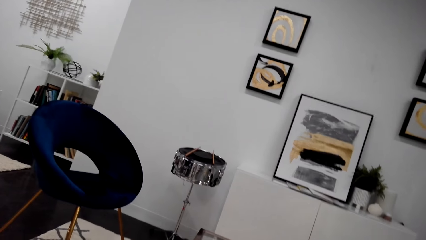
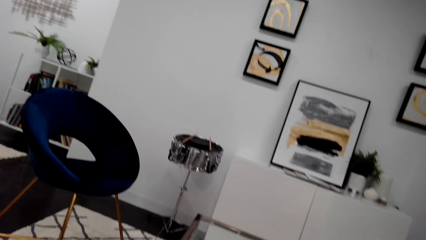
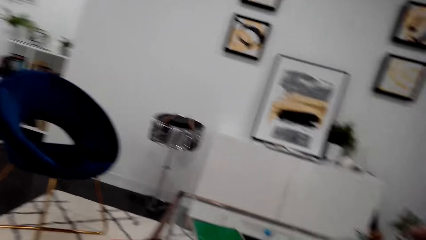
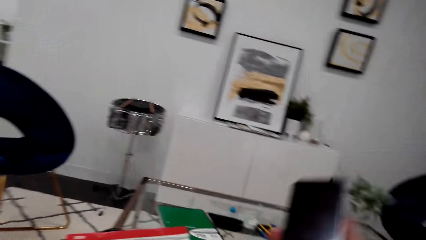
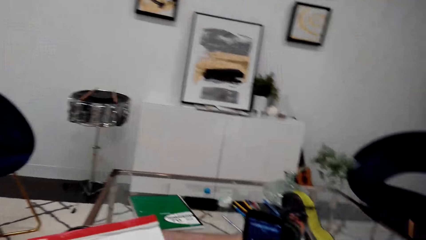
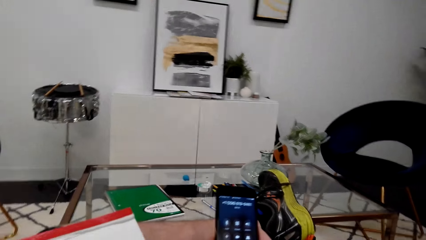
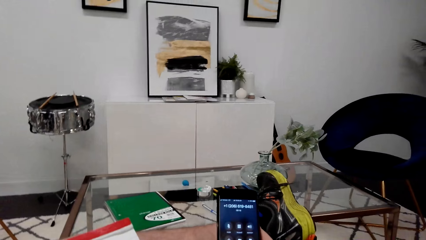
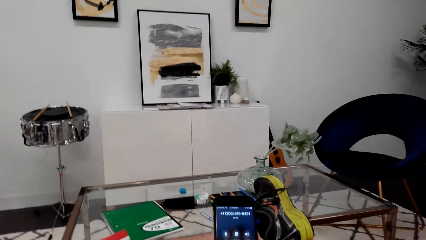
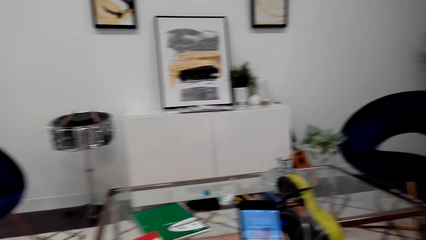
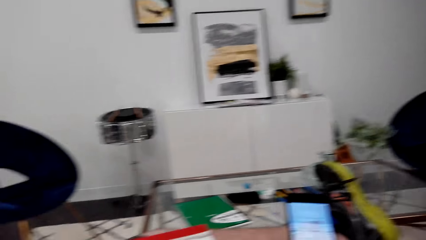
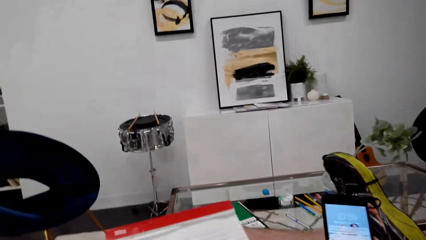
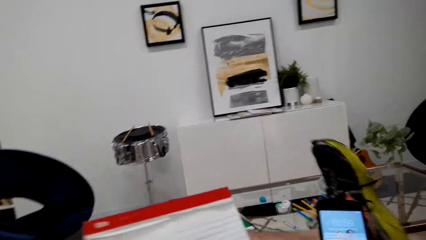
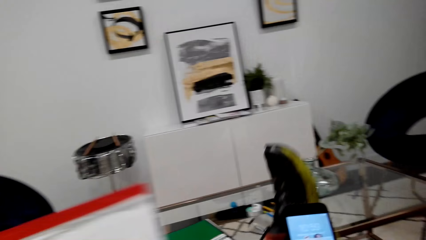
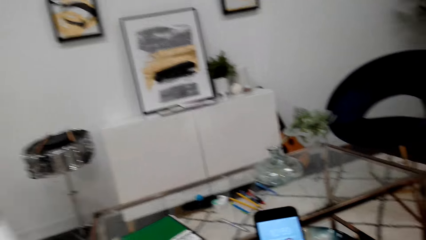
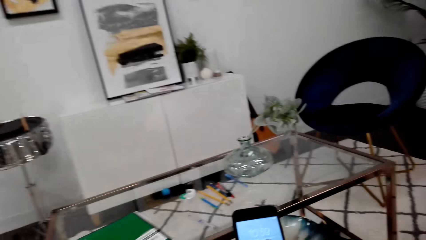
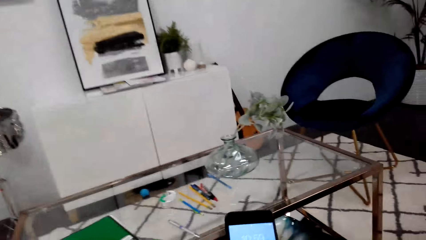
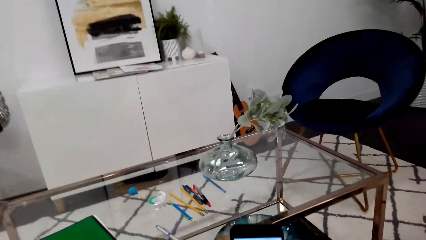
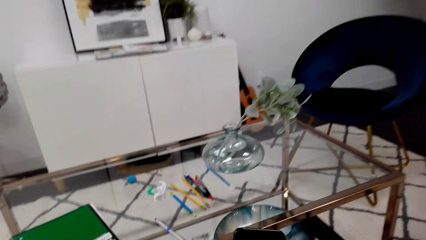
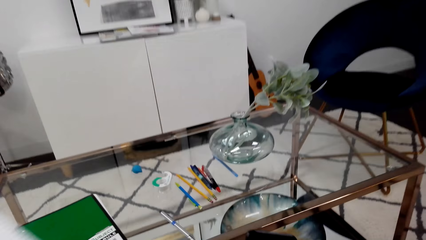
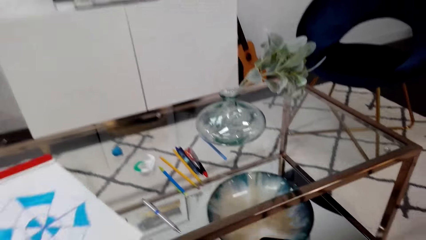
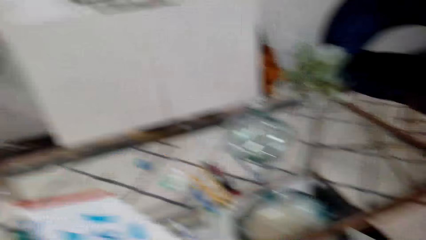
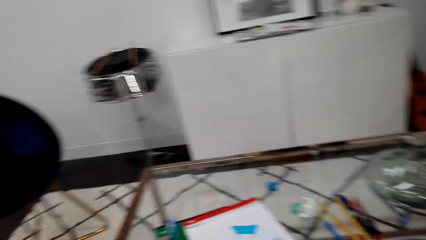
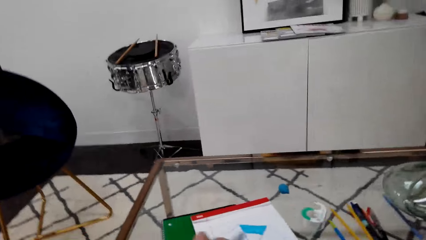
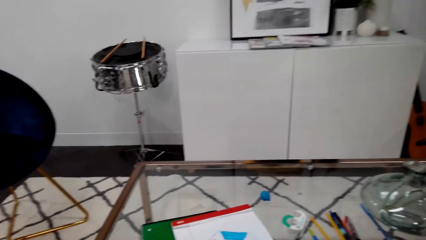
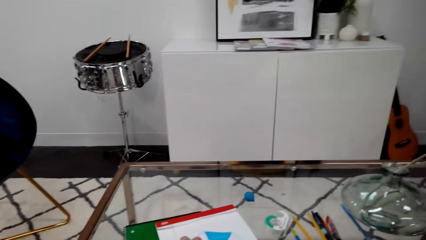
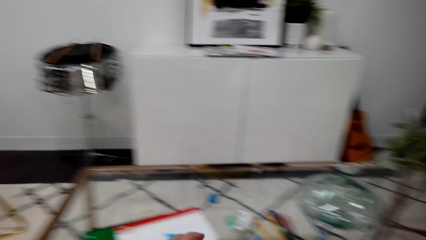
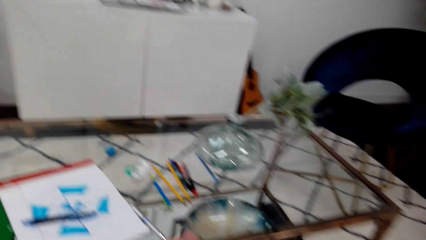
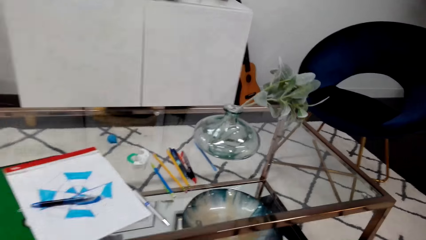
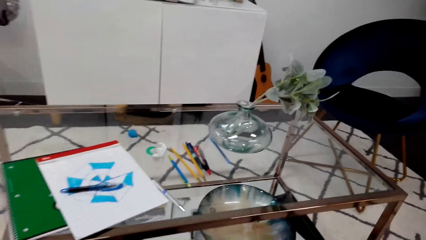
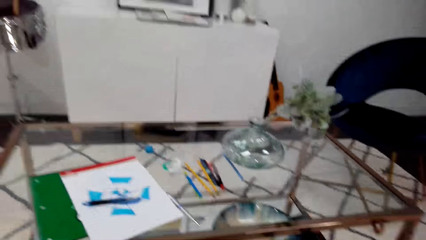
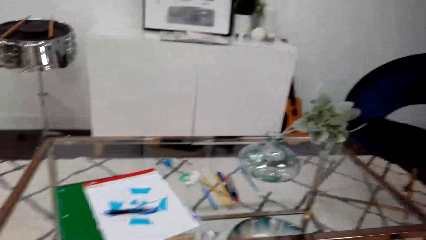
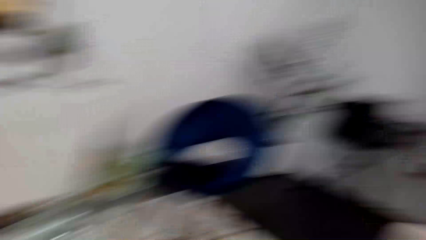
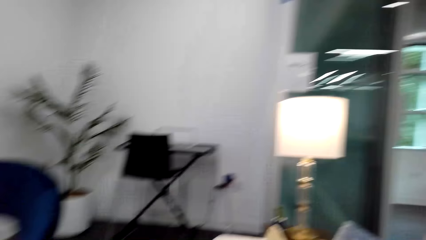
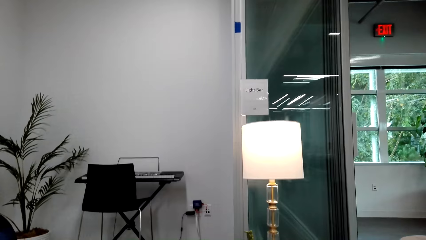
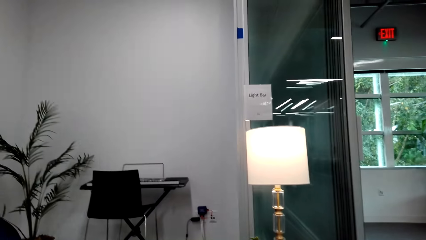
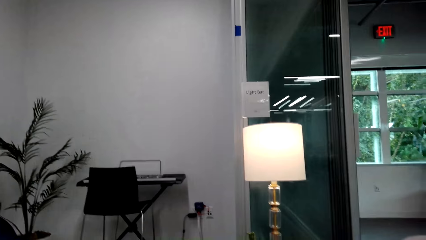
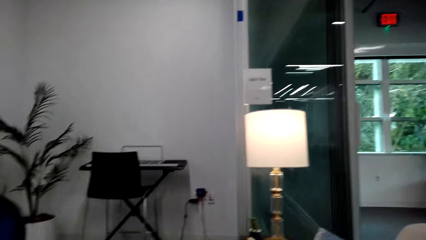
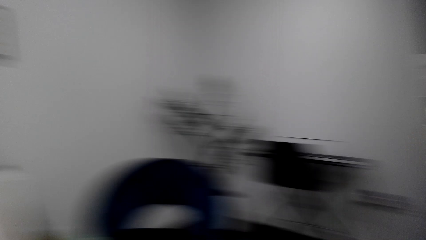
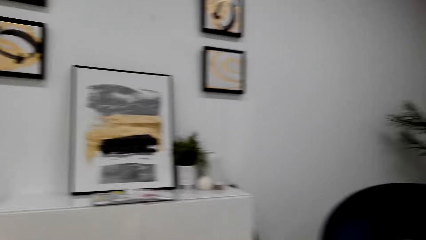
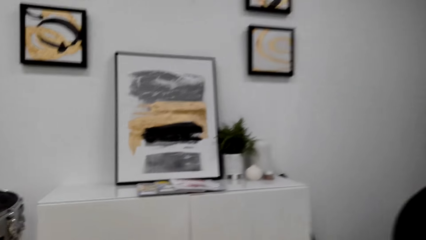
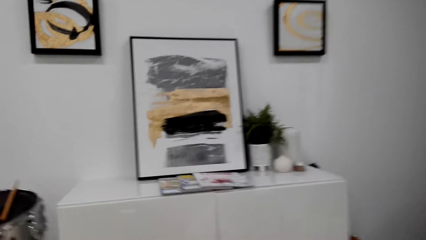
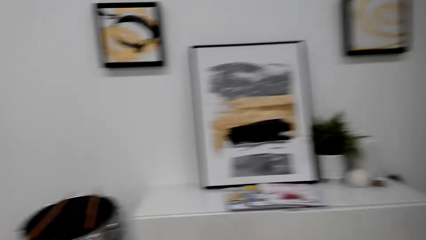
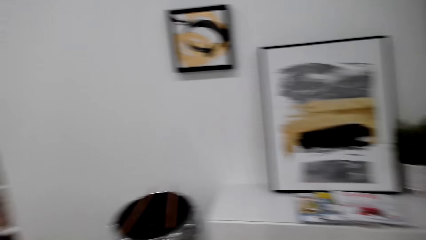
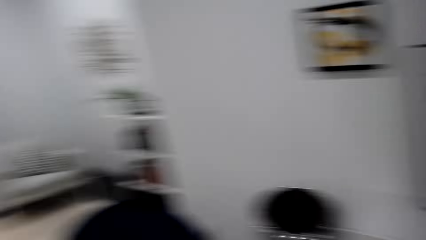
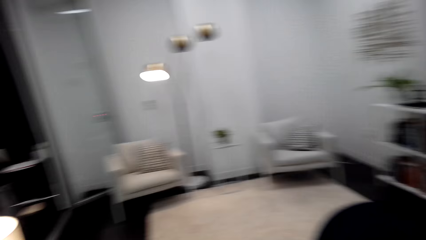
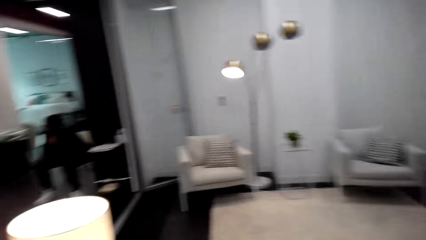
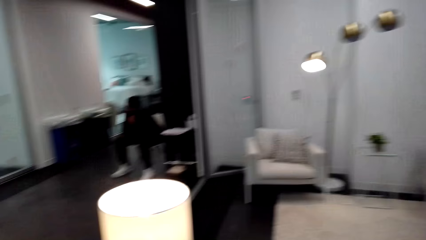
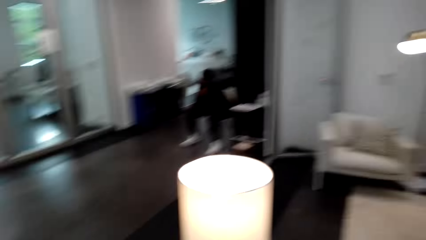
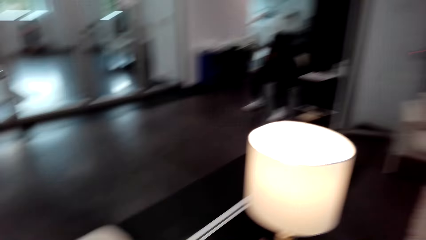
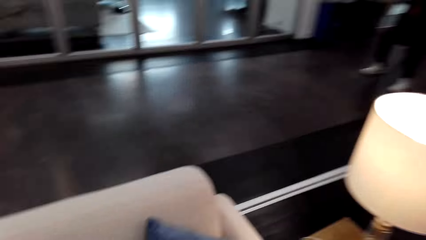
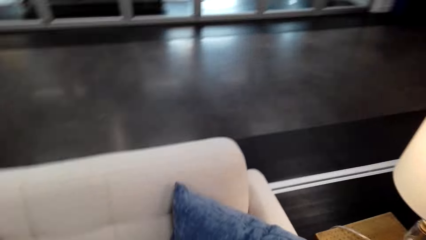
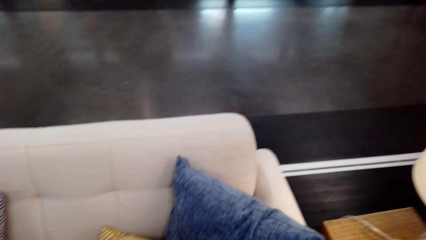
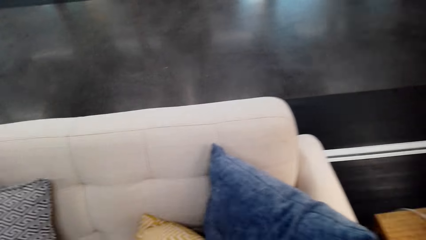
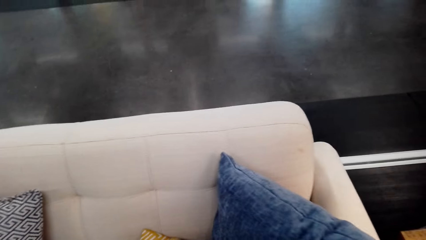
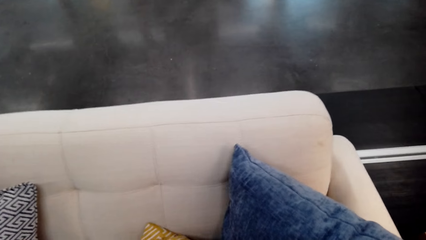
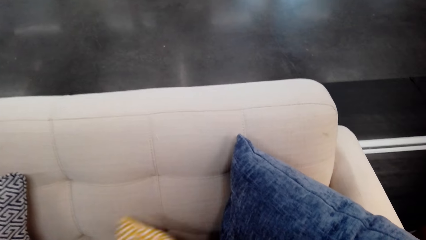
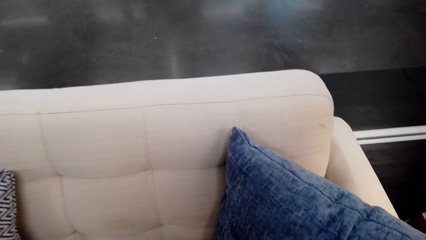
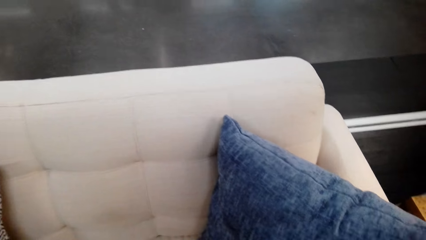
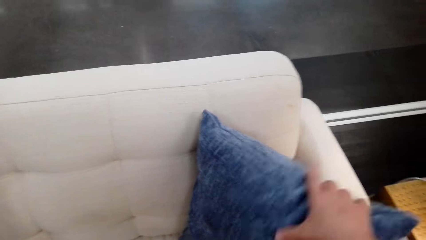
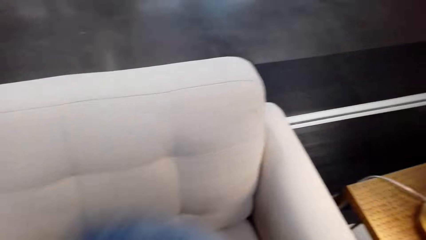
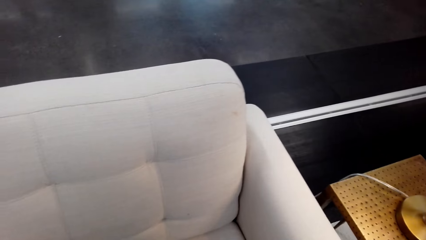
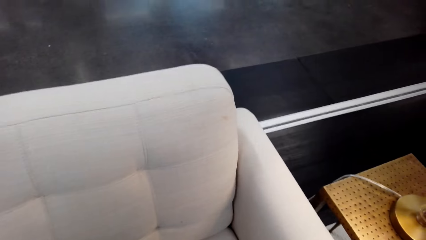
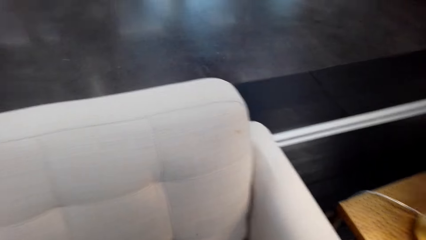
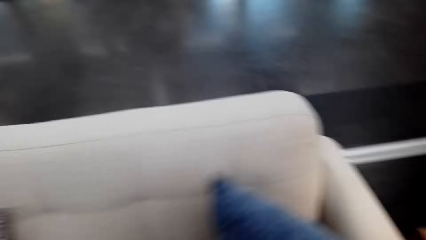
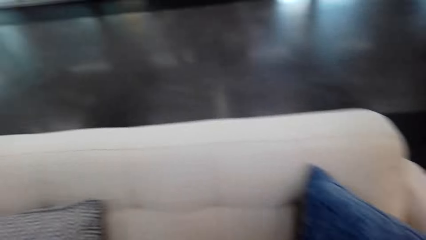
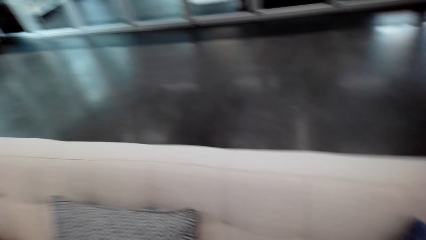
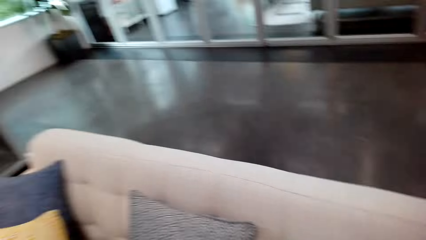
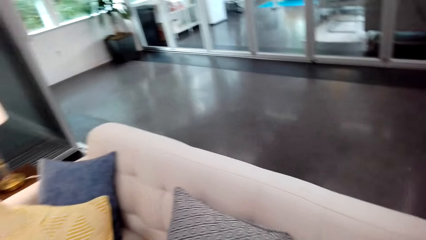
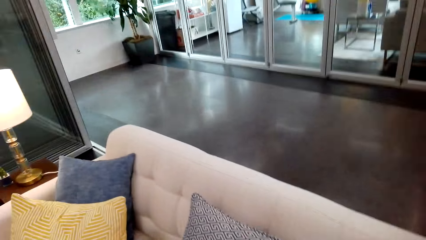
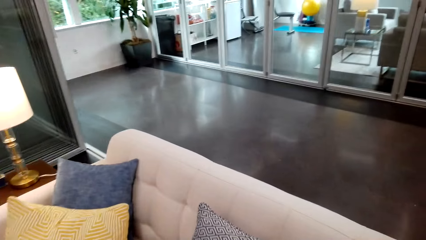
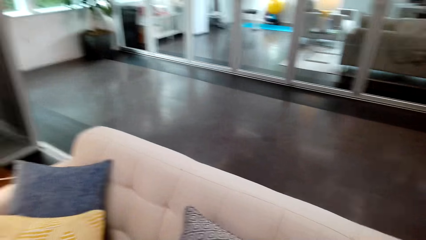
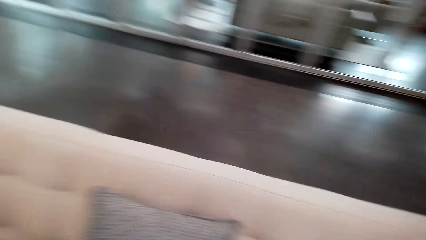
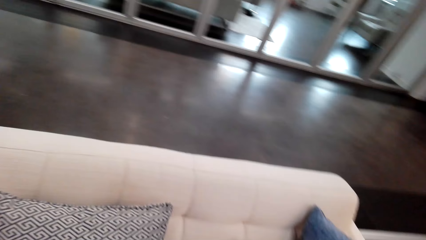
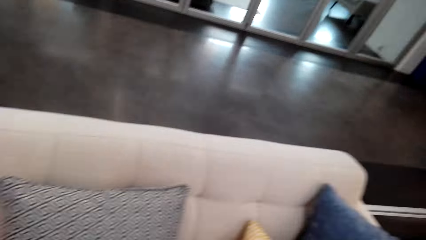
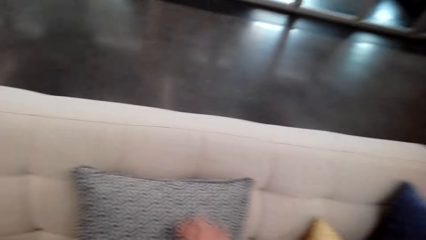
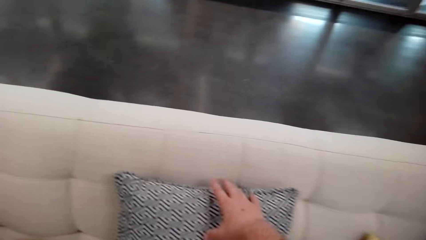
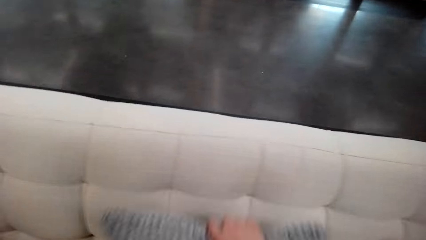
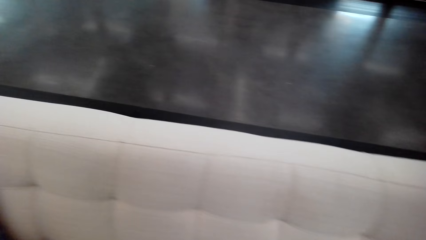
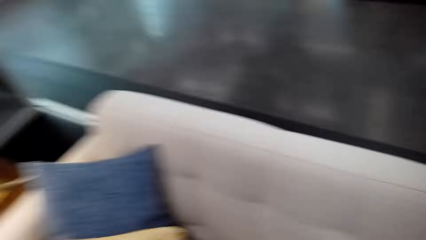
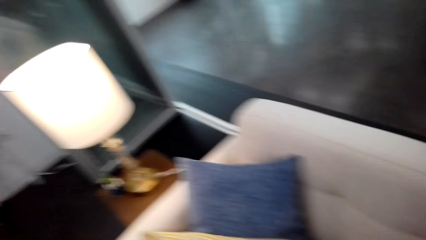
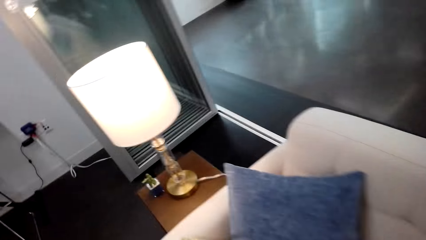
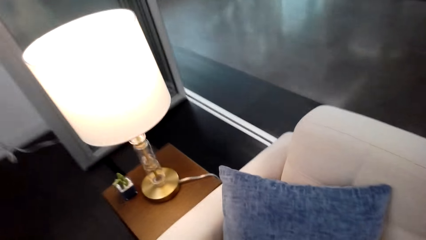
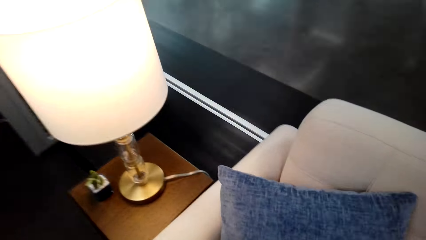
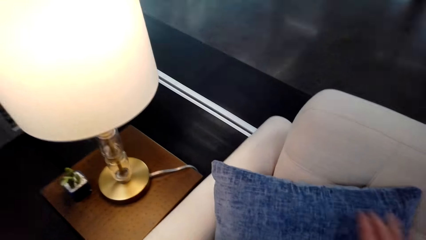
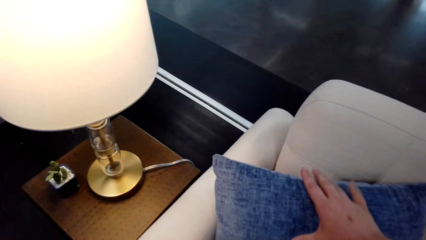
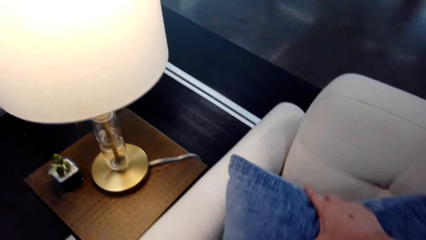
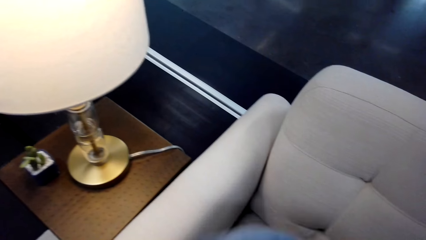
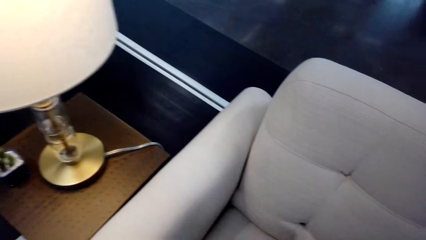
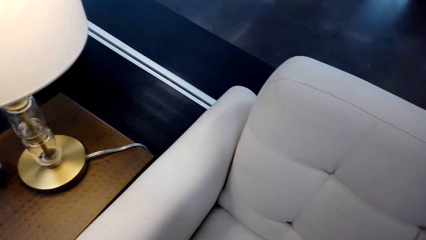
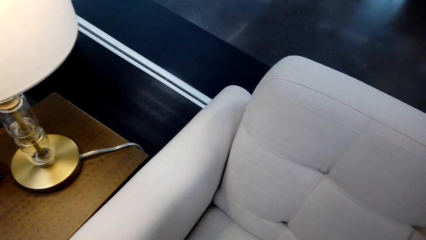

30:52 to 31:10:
The camera wearer uses his phone. He holds the phone. He puts down his legs. He puts down a pen. He looks around. He turns around. He stands up. He arranges pillows. He touches the pillow. He moves around. He arranges the pillows.
